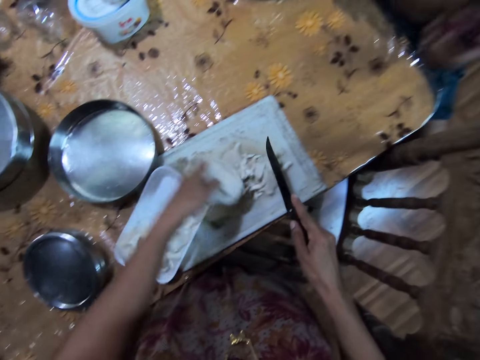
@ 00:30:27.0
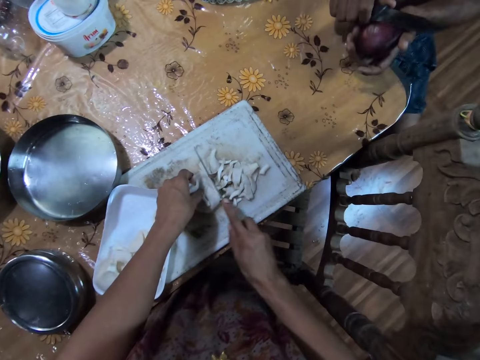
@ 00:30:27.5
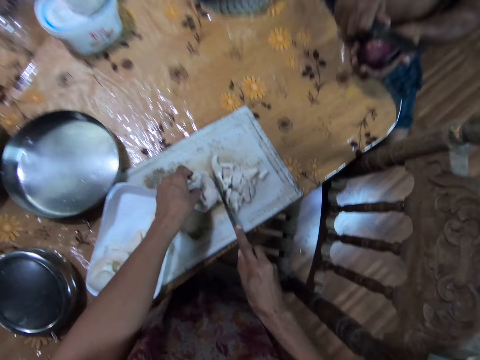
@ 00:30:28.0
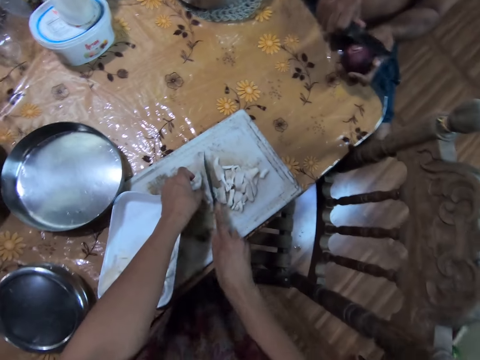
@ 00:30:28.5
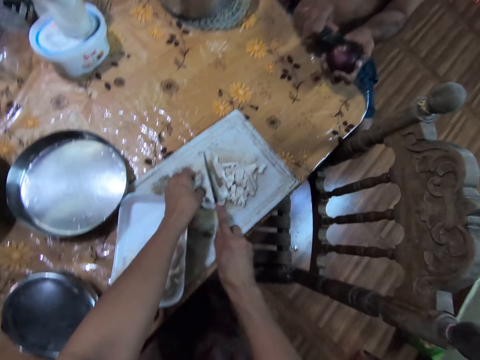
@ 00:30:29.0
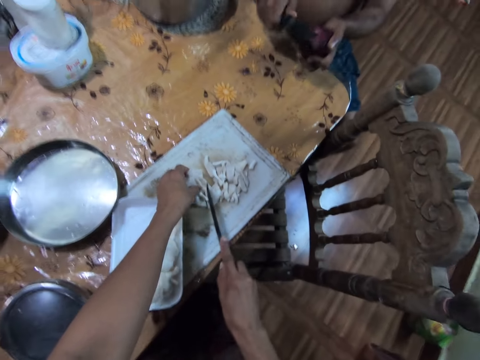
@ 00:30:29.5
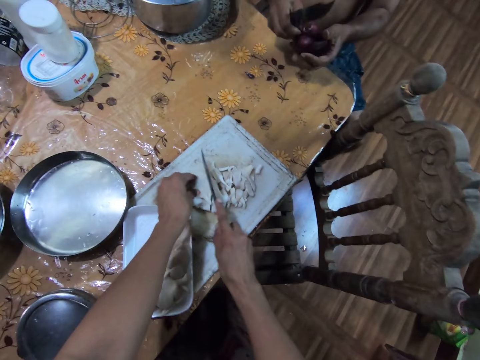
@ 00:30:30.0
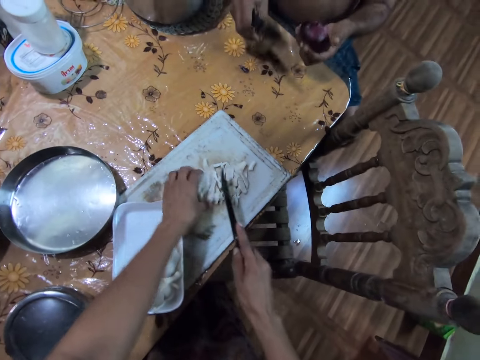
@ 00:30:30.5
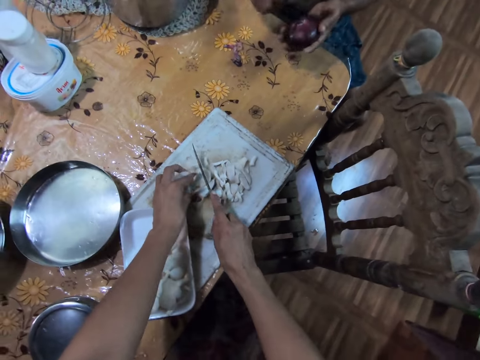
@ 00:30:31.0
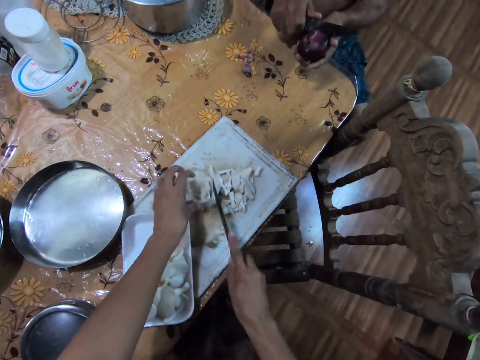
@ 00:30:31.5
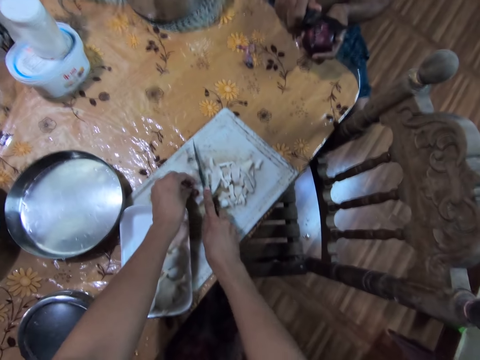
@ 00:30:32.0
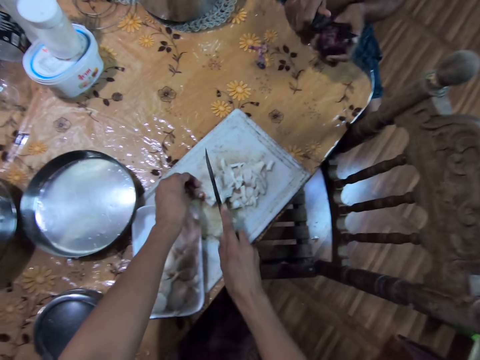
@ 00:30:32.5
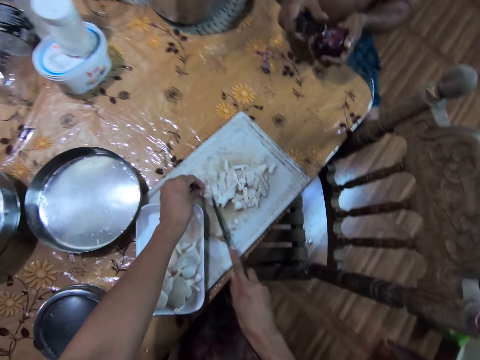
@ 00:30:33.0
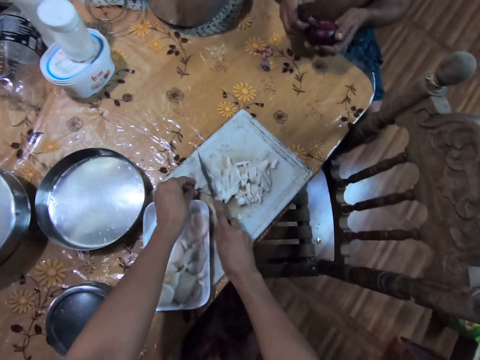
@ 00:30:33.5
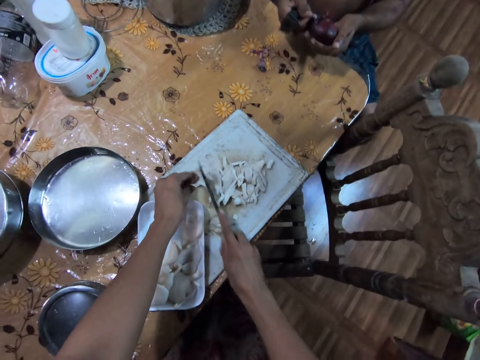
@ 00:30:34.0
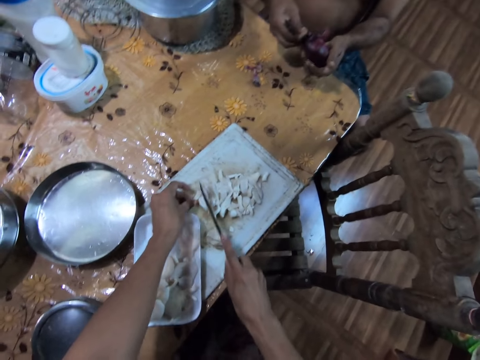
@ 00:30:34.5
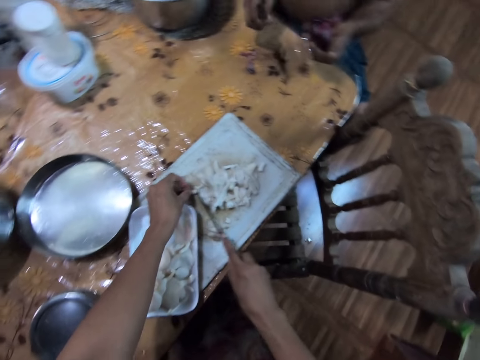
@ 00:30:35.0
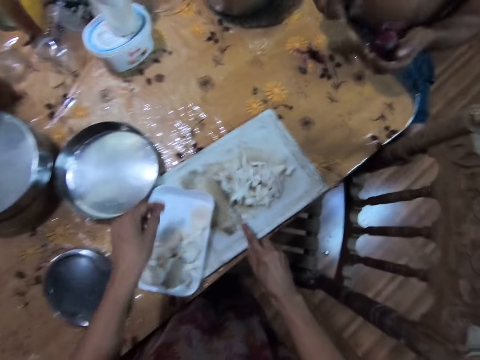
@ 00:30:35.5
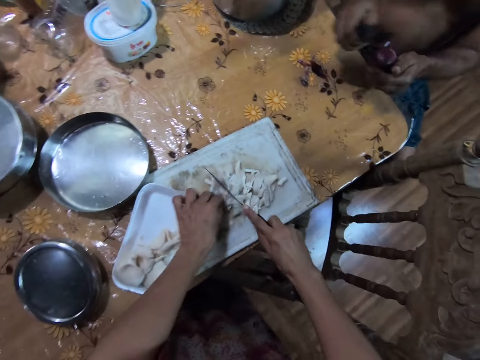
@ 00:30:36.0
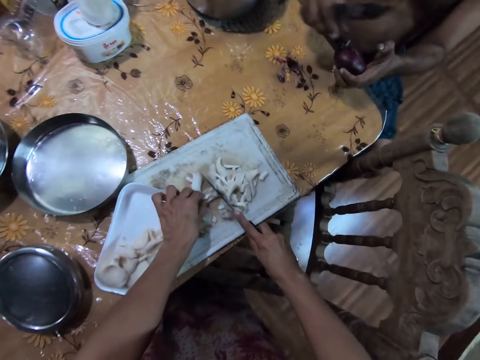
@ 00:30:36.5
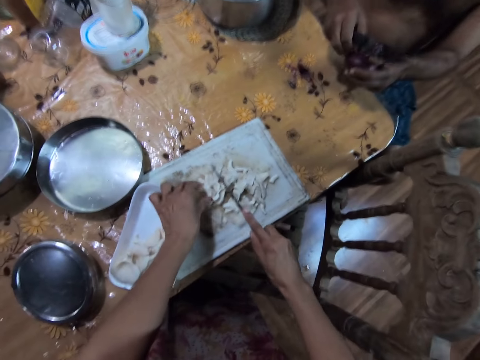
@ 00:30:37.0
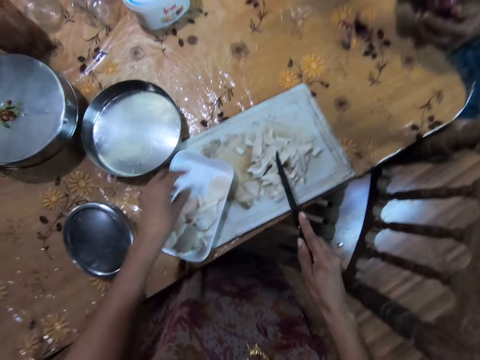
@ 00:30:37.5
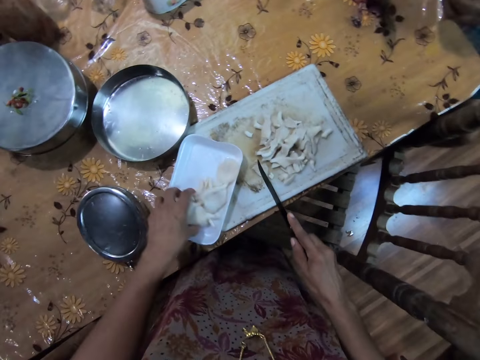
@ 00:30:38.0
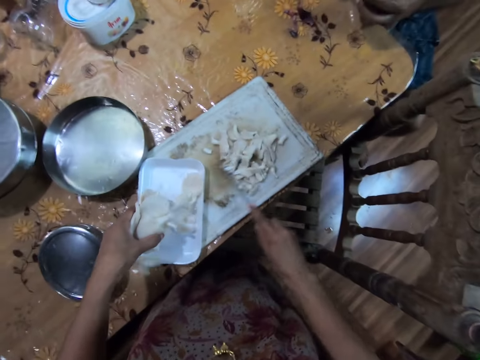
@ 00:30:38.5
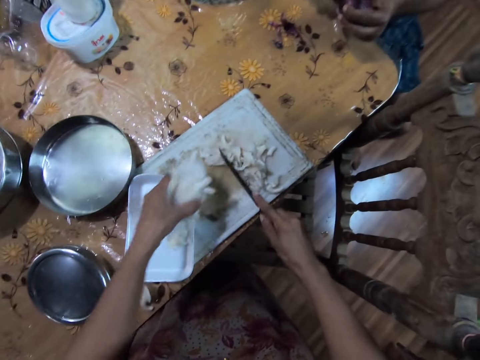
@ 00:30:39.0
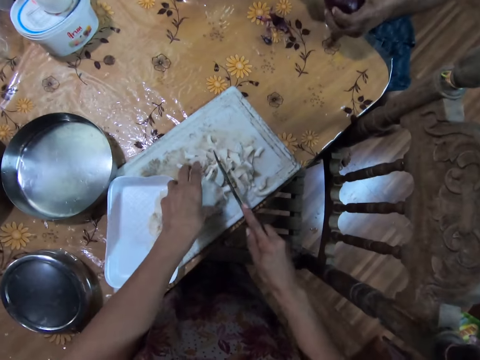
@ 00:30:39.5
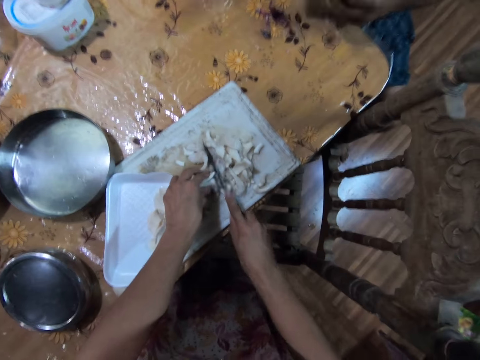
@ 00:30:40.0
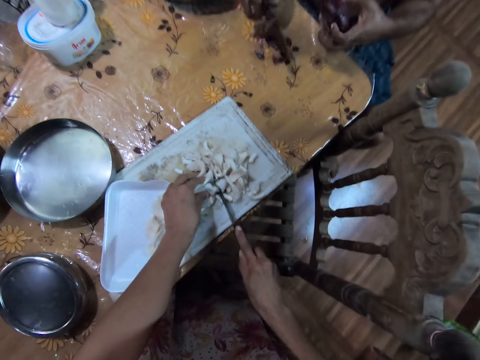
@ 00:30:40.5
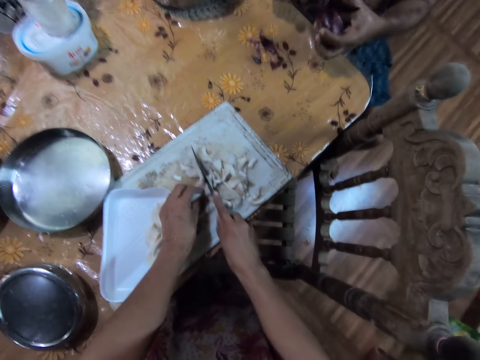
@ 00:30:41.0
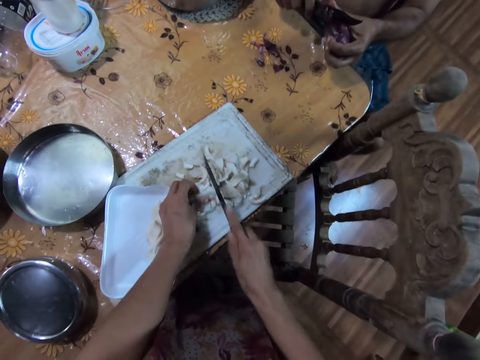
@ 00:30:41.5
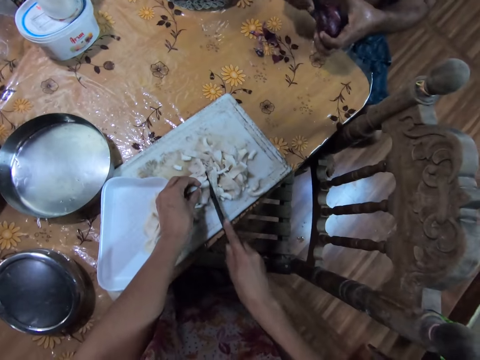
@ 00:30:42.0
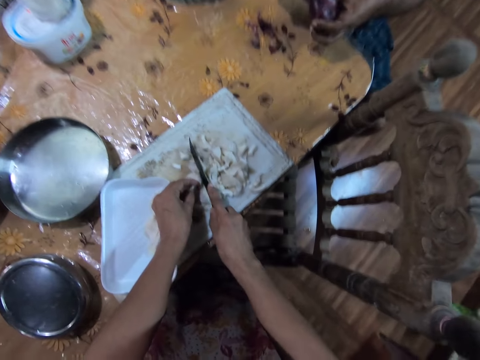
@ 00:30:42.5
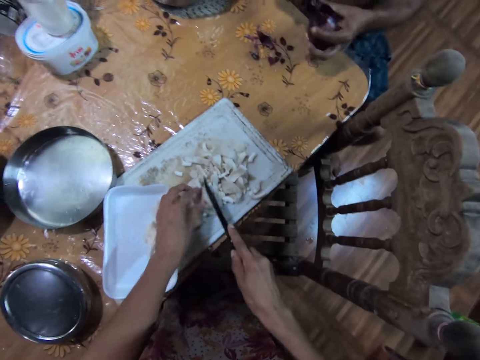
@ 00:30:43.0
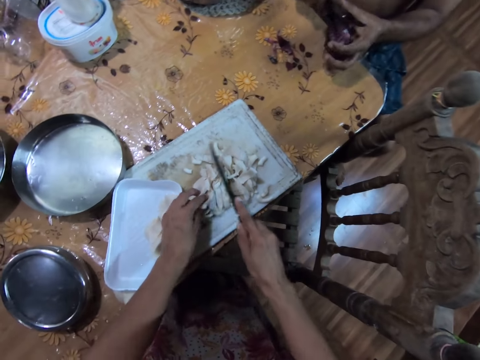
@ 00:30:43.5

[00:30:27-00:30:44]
The camera wearer drops the mushroom on the tray on the table with her left hand. A man slices an onion in his left hand with a knife in his right hand. The camera wearer slices the mushroom with the knife in her right hand. She picks some mushroom from the packet with her left hand. She drops the mushroom on the tray on the table with her left hand. She slices the mushroom with the knife in her right hand.

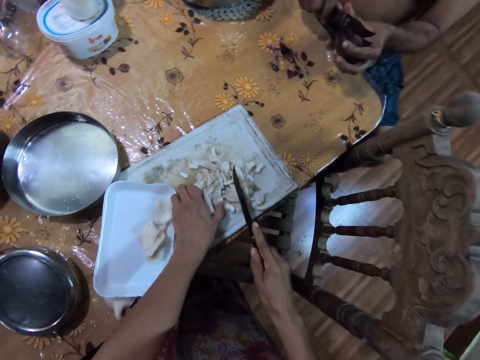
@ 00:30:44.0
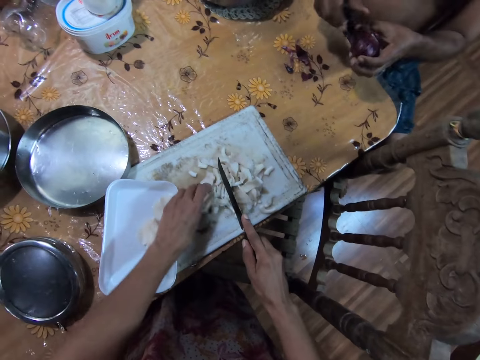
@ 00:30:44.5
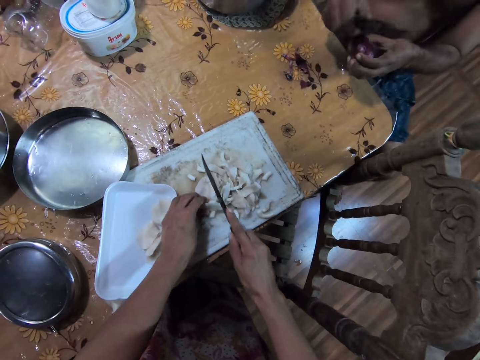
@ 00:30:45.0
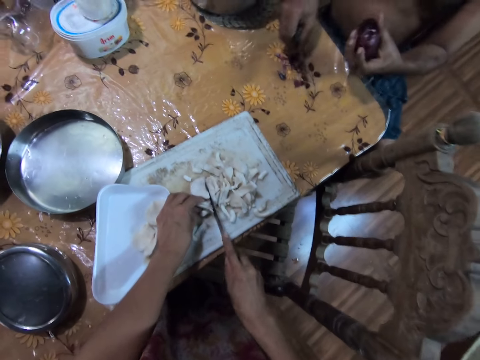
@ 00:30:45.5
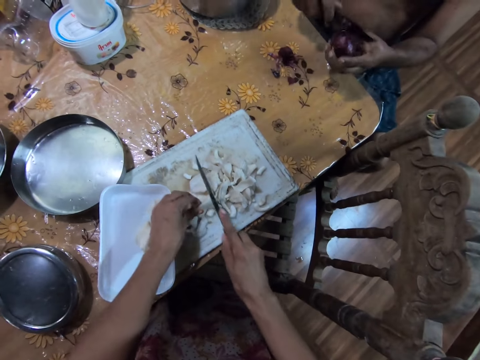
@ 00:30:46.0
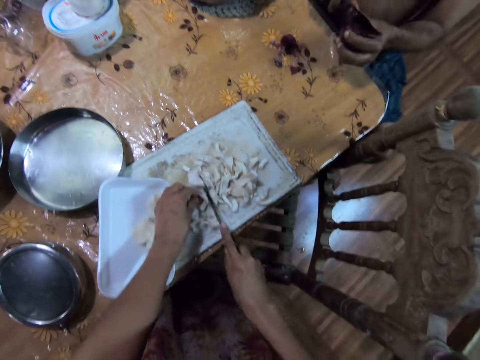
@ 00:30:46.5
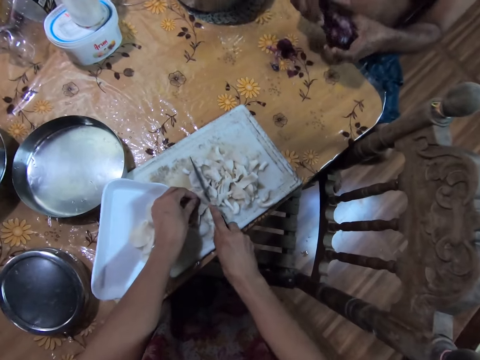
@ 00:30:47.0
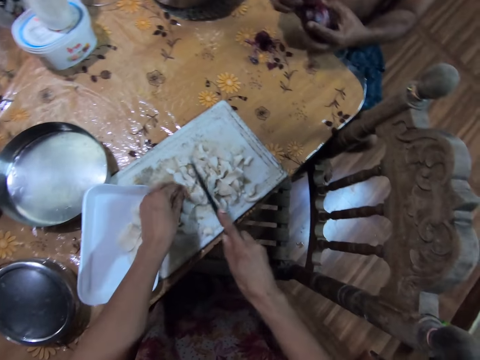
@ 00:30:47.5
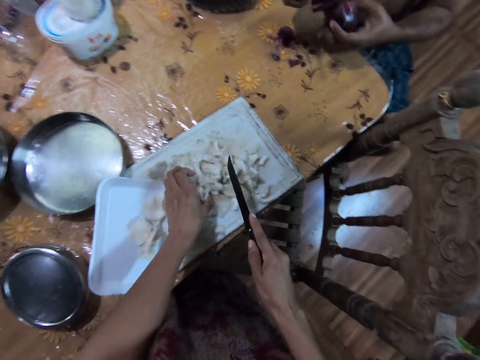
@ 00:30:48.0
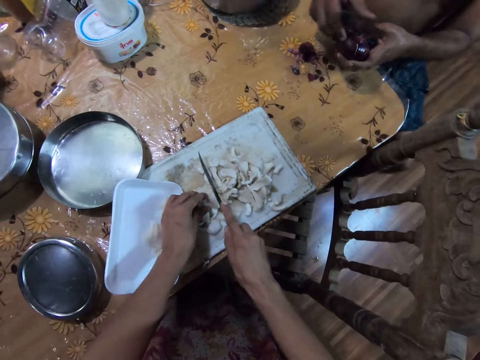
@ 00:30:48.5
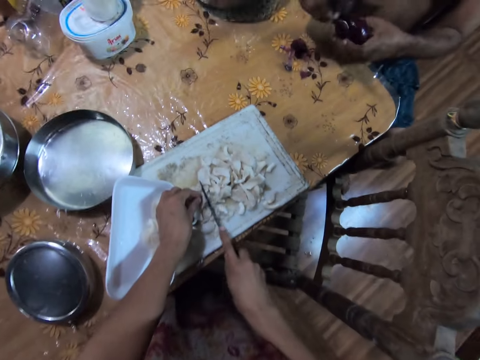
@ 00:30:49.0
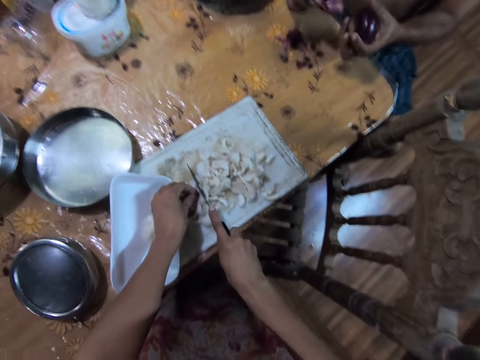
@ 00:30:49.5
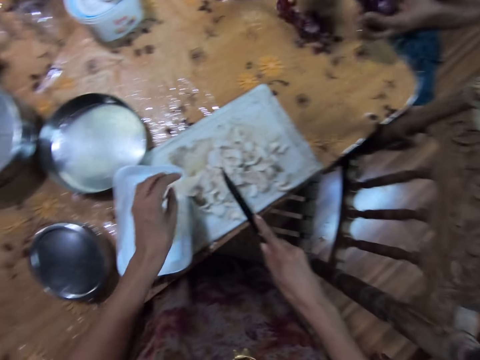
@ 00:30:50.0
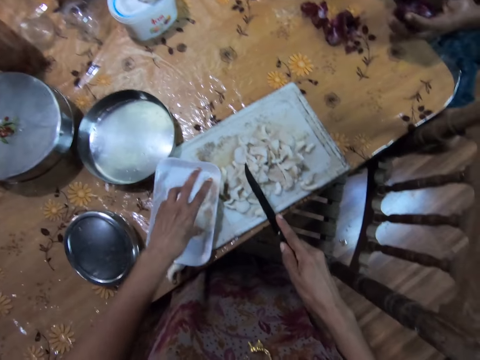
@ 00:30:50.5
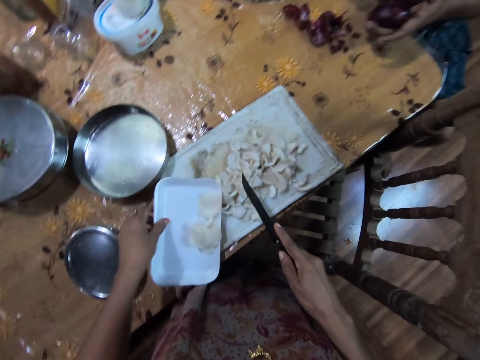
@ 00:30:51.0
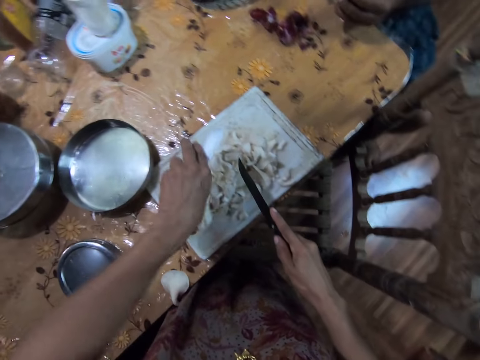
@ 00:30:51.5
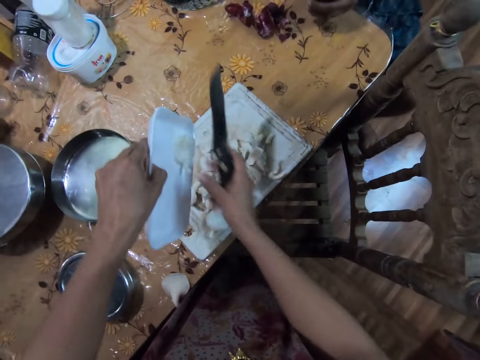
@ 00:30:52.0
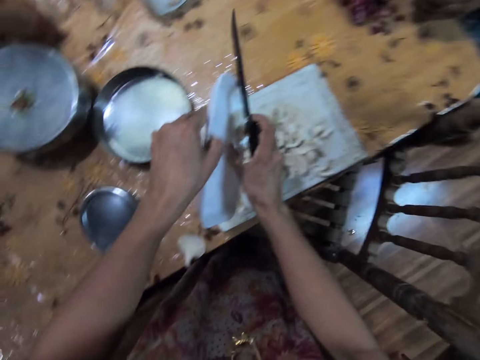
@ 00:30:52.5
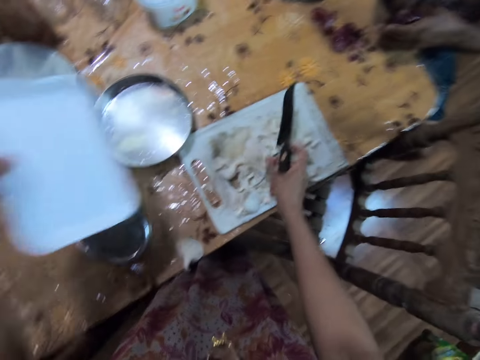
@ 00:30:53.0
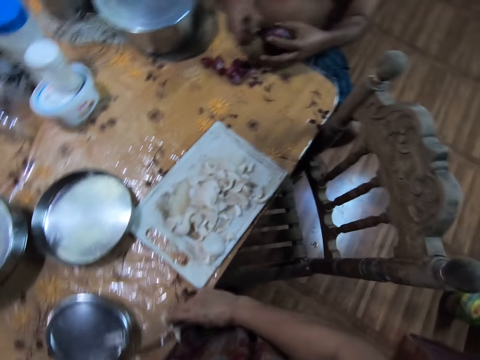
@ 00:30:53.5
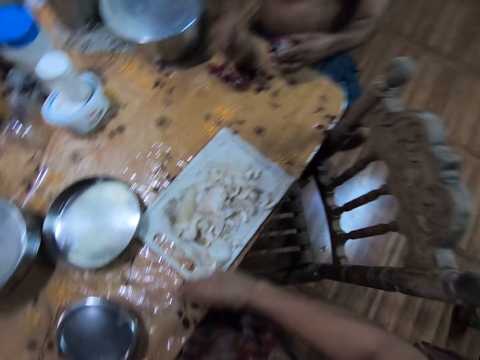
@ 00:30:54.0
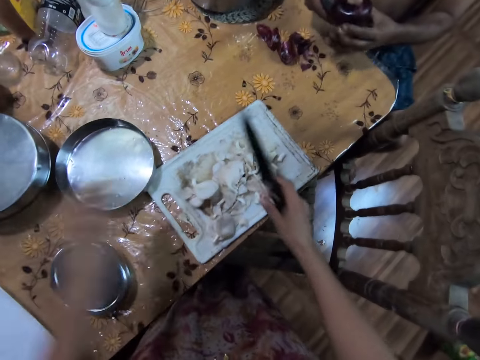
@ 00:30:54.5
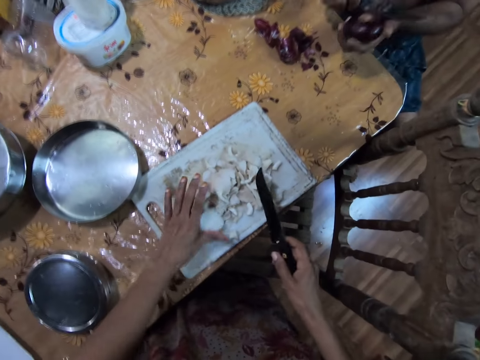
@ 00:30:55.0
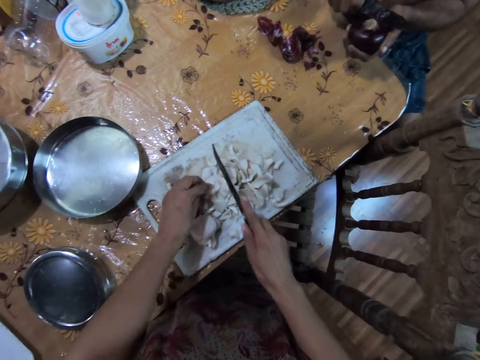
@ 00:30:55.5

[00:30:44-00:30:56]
The camera wearer drops the mushroom from the tray on the table with her left hand. She picks some mushroom from the packet with her right hand. She drops the mushroom on the tray on the table with her right hand. She drops the packet on the table with her left hand. She moves the mushroom on the tray with her left hand.
